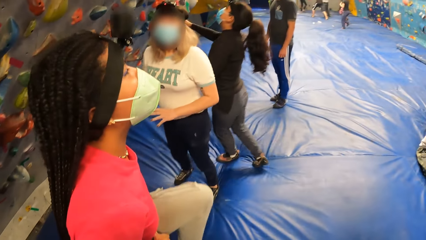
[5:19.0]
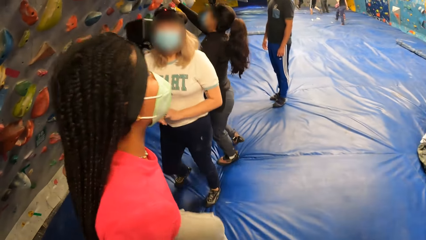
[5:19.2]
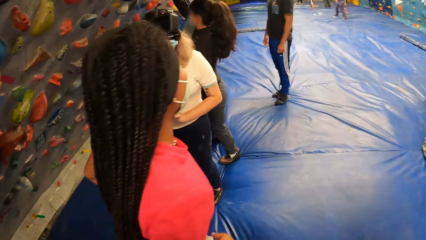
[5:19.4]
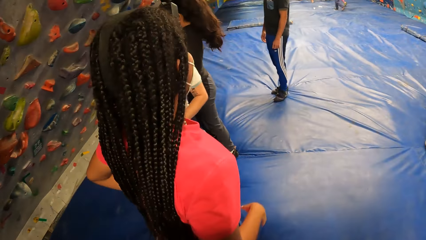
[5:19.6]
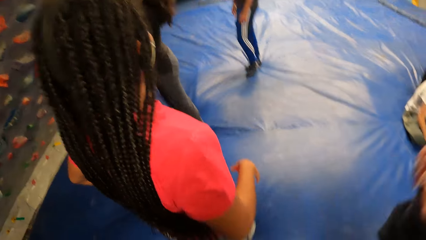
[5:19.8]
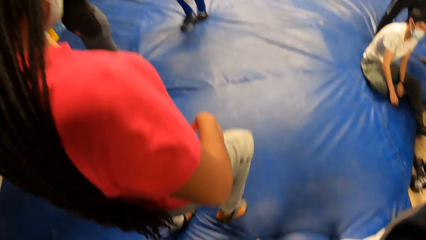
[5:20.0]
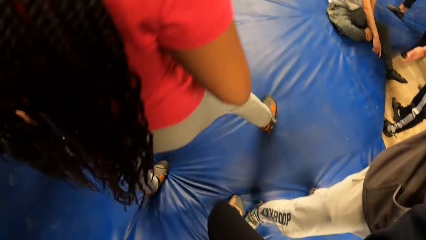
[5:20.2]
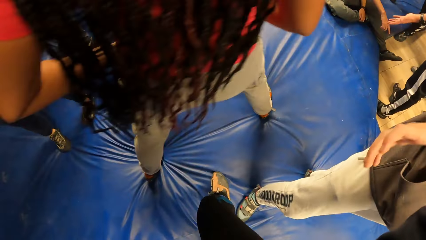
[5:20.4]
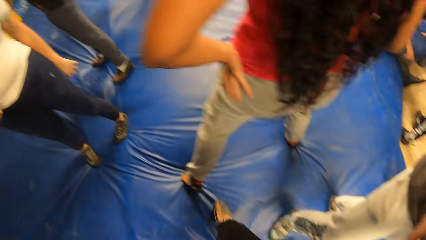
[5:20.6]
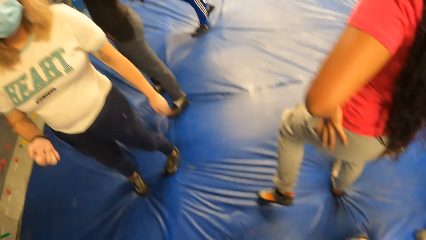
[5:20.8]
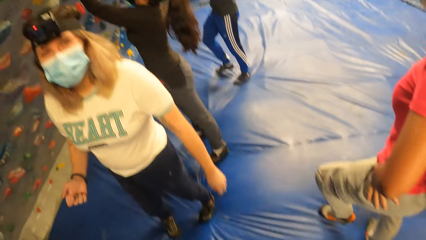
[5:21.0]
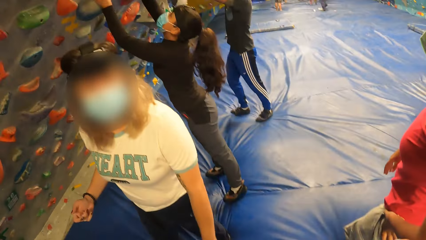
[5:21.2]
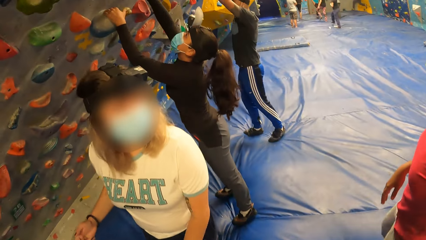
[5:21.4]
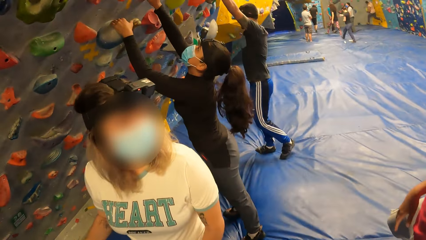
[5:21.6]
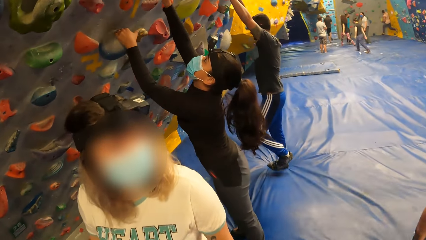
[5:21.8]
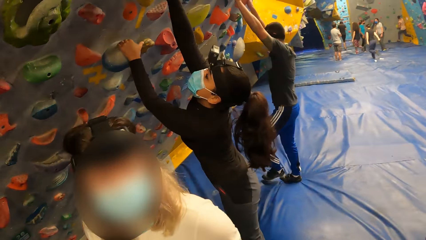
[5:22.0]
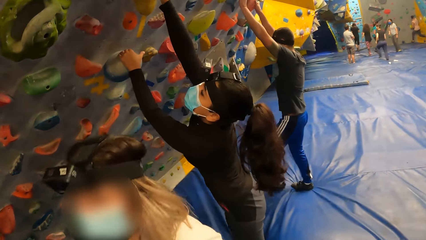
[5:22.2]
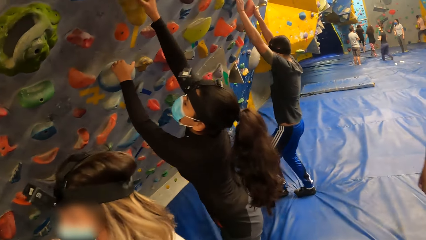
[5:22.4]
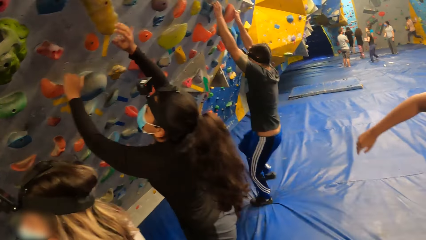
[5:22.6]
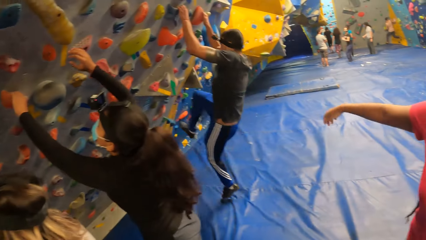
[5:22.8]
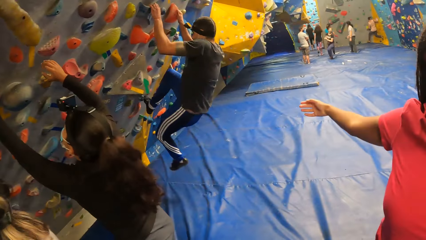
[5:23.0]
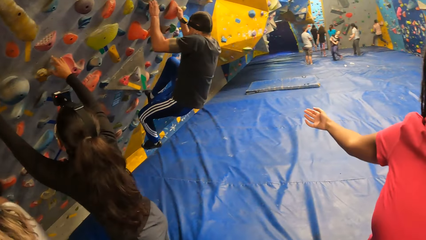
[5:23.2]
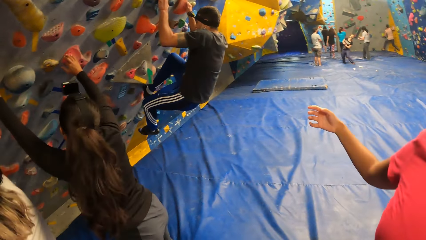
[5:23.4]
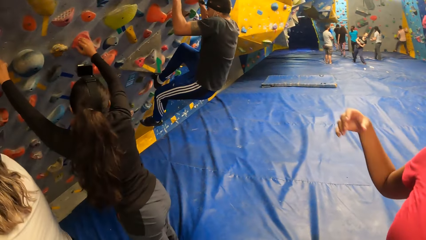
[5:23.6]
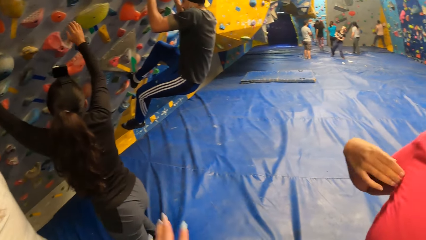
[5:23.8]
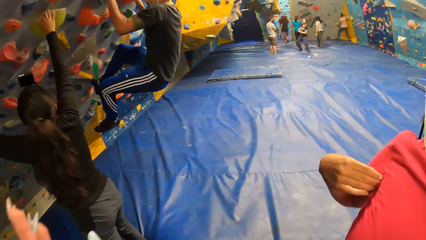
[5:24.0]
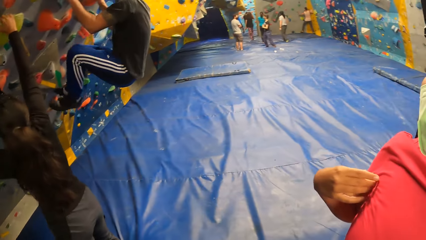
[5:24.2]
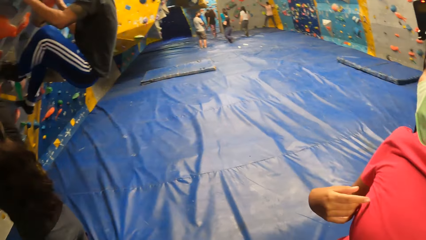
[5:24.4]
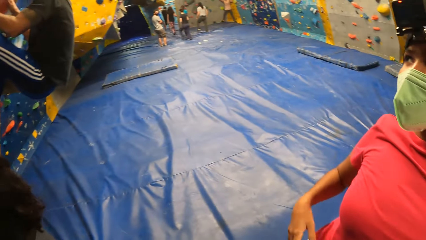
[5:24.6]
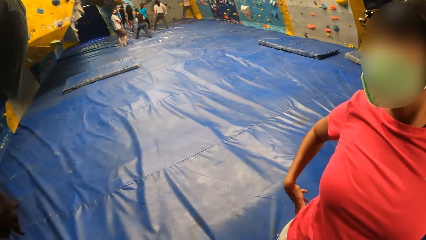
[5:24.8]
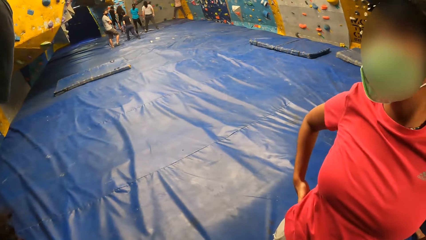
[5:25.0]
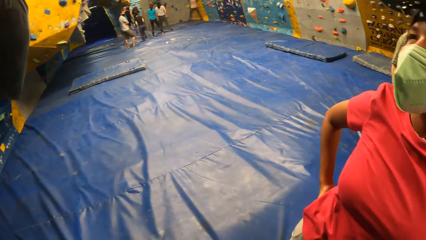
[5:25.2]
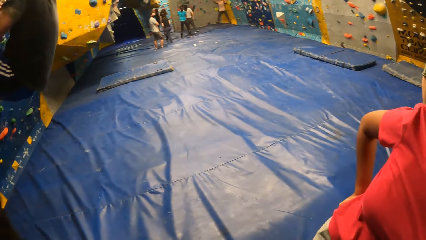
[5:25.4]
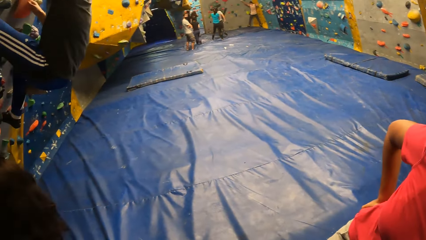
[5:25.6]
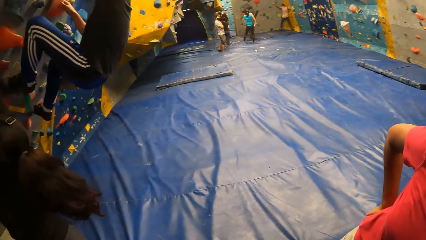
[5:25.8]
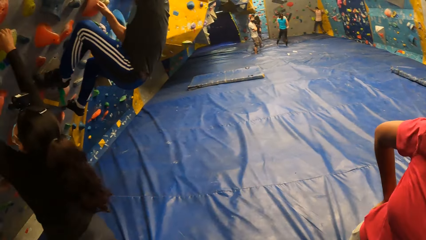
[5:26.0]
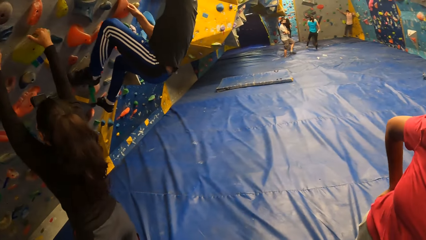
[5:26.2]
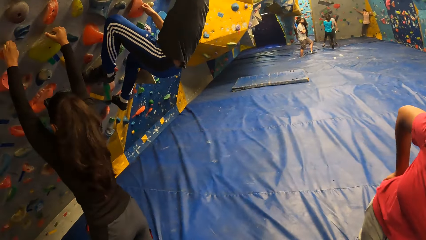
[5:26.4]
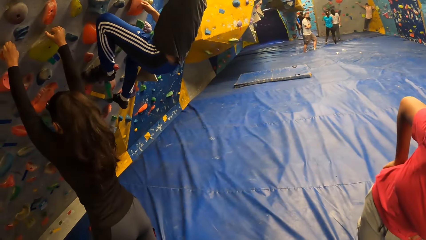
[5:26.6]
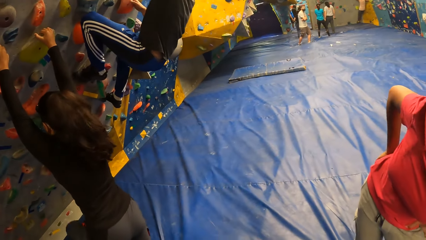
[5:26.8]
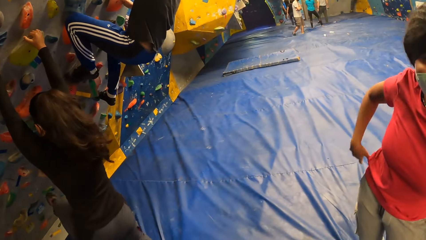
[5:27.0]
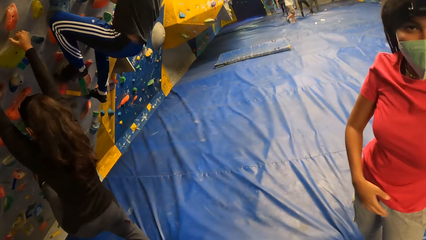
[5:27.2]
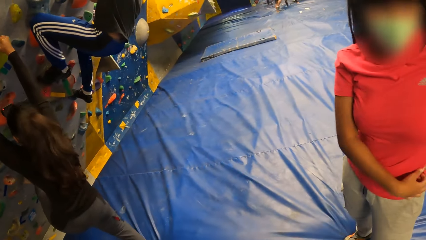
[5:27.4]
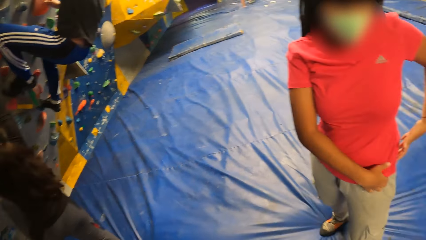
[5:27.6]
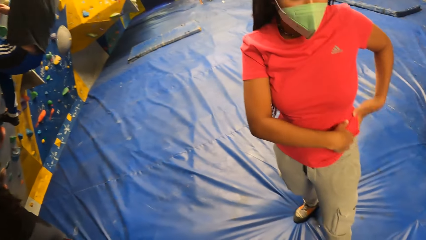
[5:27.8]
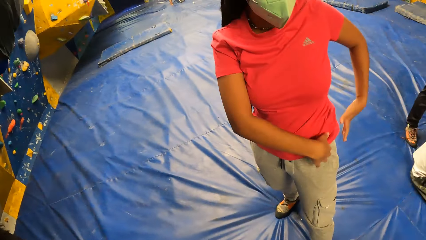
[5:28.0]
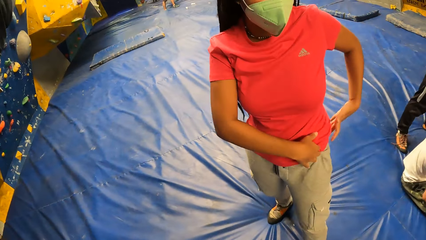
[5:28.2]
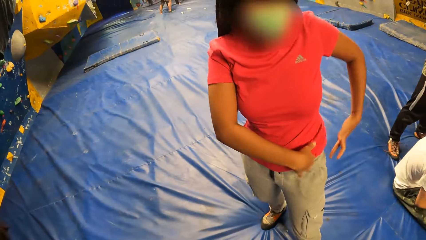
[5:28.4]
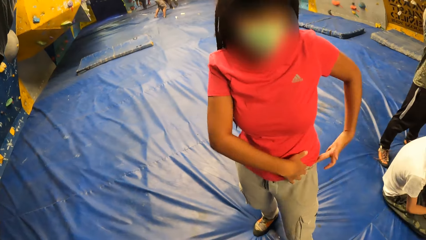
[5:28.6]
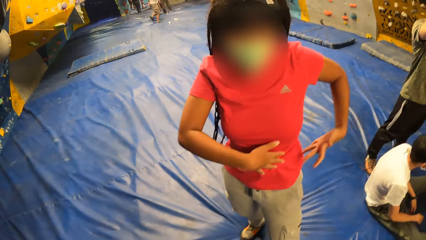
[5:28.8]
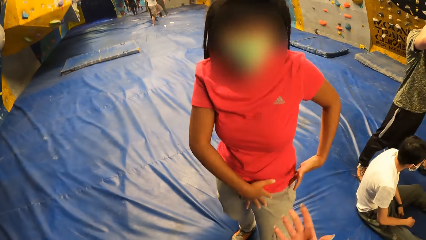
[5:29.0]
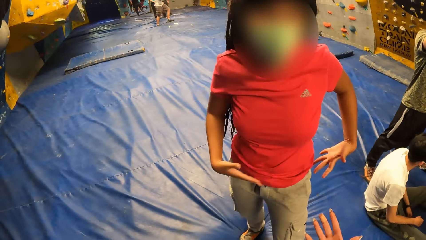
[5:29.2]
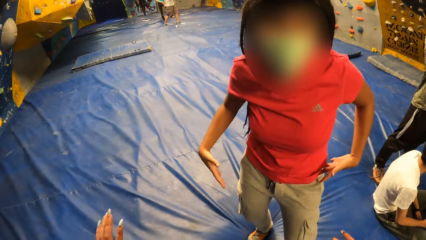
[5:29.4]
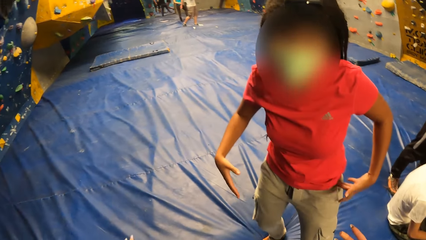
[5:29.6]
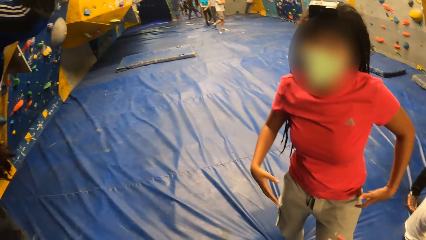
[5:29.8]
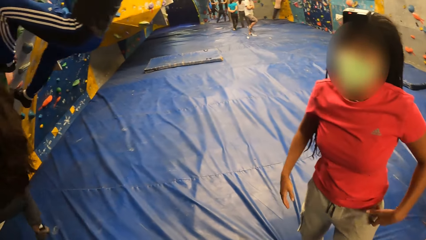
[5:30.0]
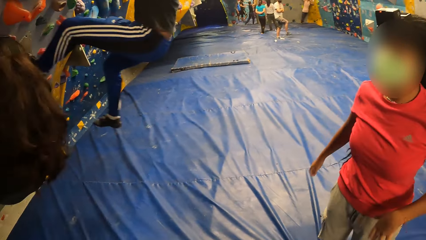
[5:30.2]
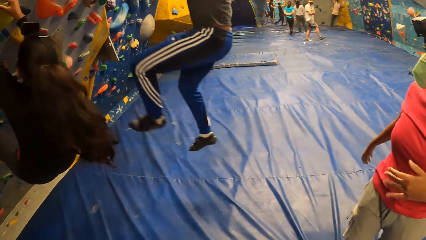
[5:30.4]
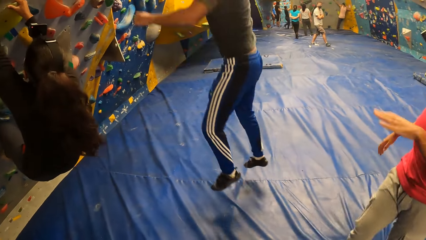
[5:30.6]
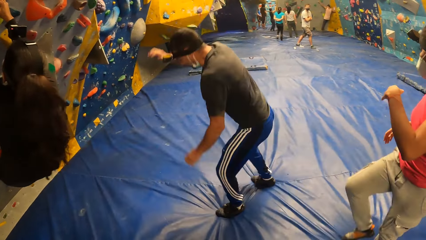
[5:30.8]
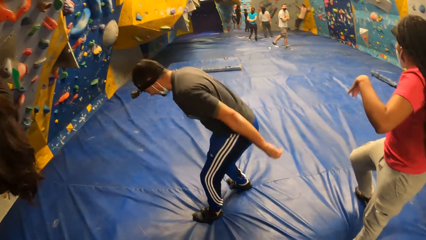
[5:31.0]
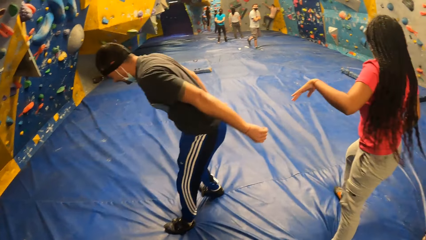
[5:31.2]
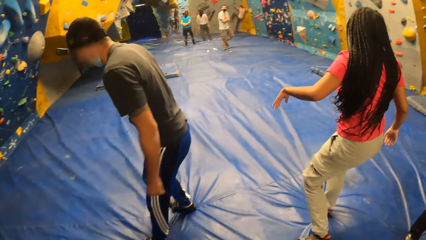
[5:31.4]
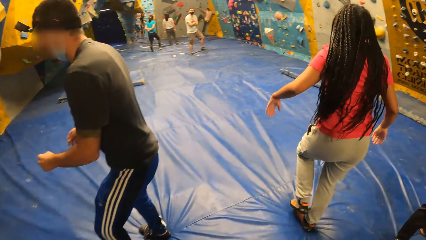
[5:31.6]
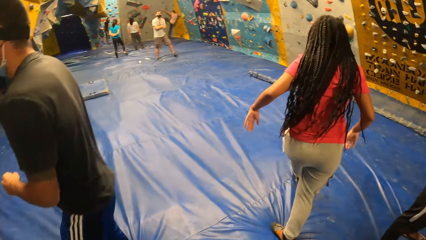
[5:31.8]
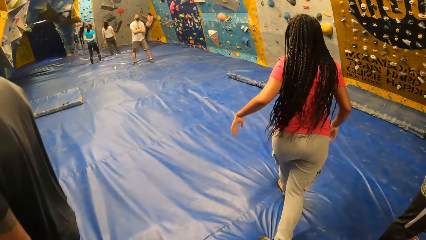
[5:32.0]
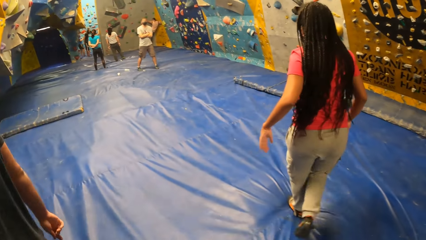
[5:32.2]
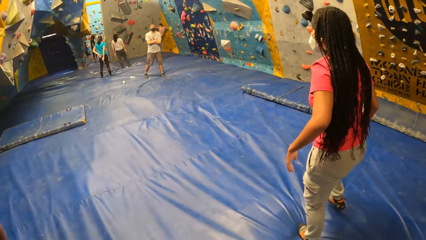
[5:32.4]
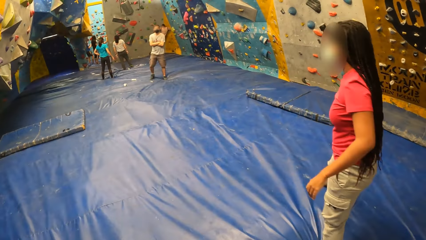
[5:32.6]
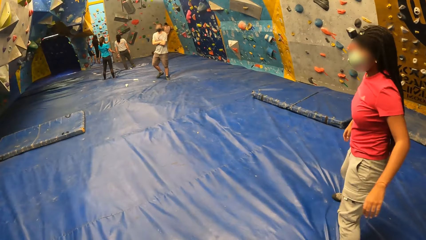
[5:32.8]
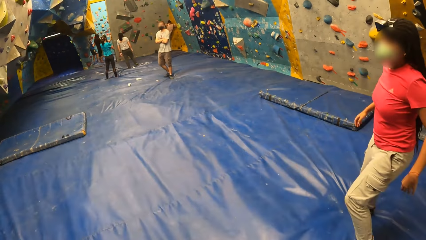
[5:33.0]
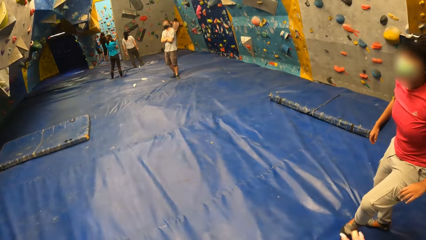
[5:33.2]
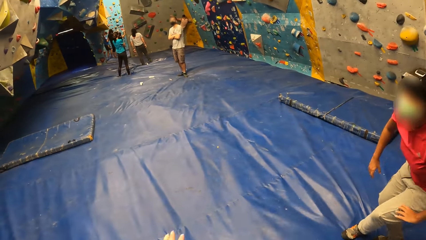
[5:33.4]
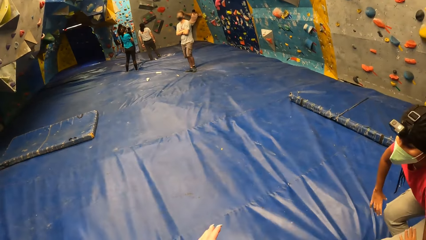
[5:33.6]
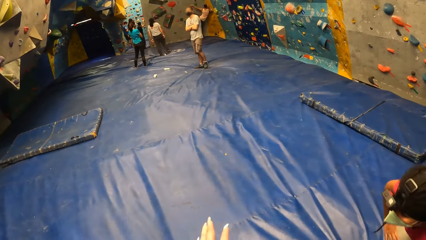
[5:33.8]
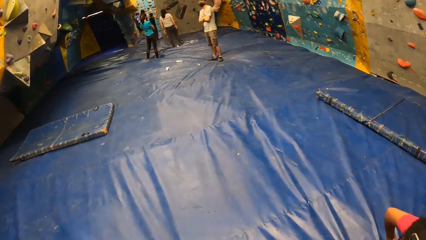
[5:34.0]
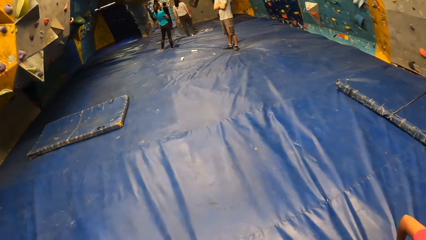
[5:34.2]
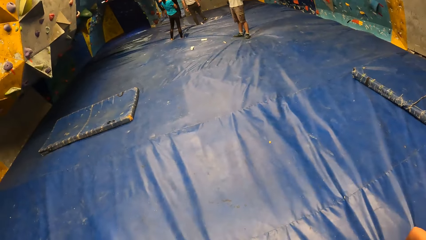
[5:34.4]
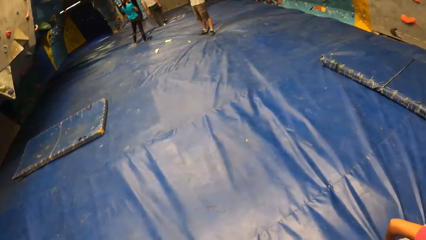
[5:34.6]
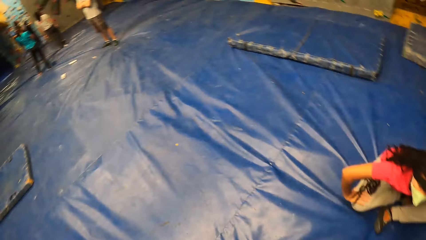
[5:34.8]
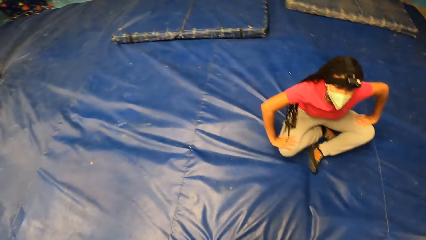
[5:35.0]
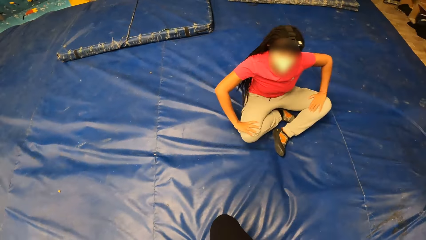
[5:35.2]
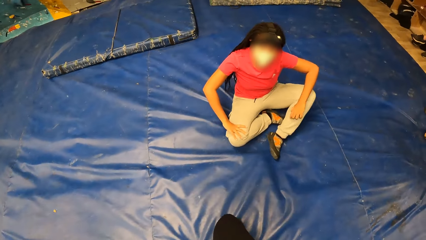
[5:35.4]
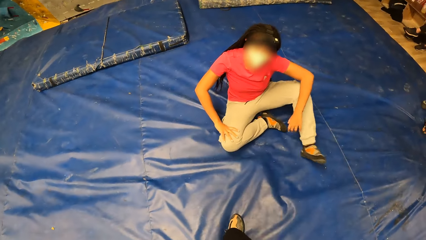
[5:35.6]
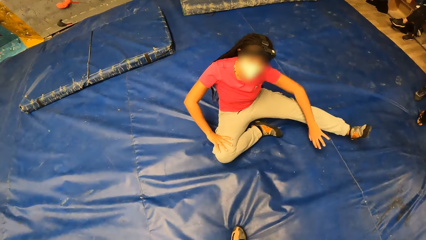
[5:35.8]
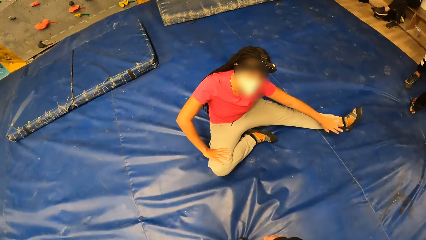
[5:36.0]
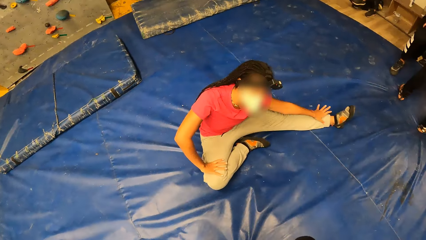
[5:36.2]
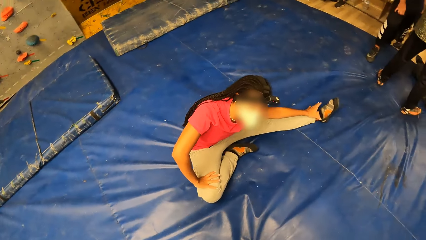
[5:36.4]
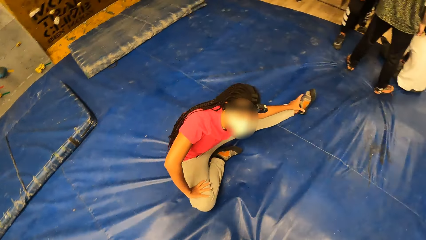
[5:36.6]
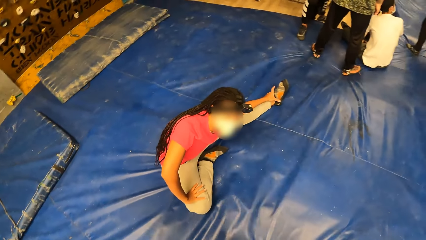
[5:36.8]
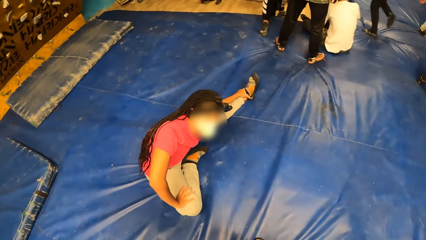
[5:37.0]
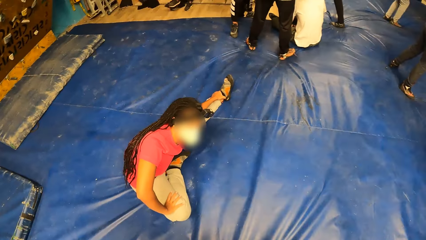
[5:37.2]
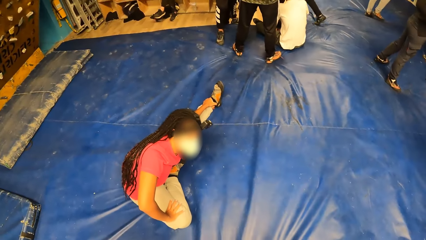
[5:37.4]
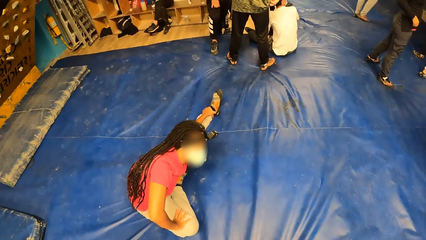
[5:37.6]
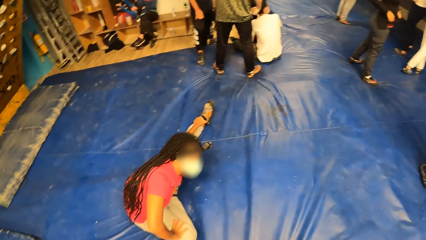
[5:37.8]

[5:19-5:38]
A woman moves to a wall. Another woman moves away from the wall. The camera wearer interacts with a third woman. The first woman touches several climbing holds on the wall with her hands. A man climbs the wall with his hands. The camera wearer interacts with the second woman. They talk with a person. The first woman climbs the wall with her hands. The man jumps down from the wall. The camera wearer moves around the facility with the second woman. The second woman sits on the floor and exercises on the floor.
